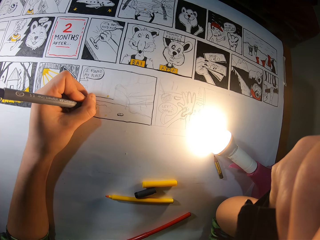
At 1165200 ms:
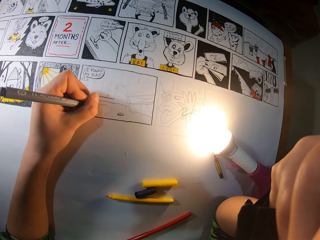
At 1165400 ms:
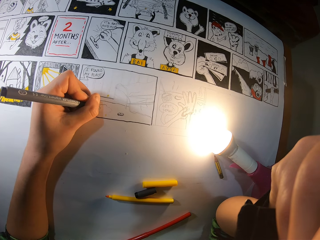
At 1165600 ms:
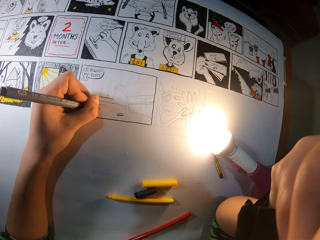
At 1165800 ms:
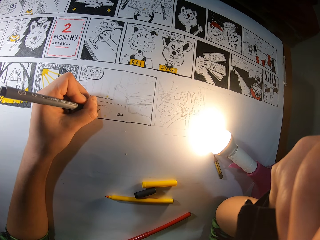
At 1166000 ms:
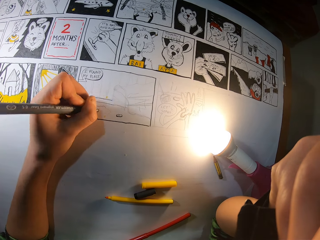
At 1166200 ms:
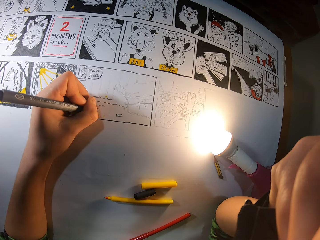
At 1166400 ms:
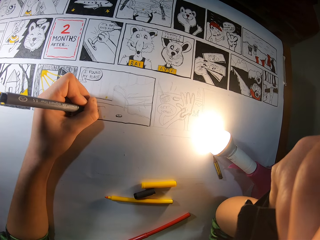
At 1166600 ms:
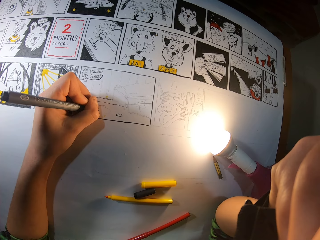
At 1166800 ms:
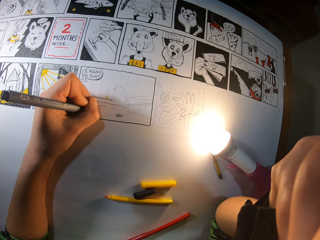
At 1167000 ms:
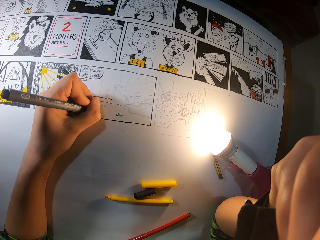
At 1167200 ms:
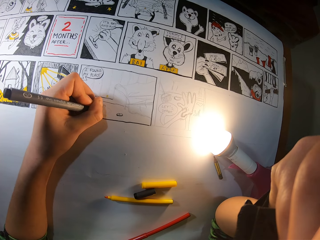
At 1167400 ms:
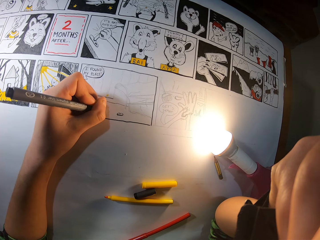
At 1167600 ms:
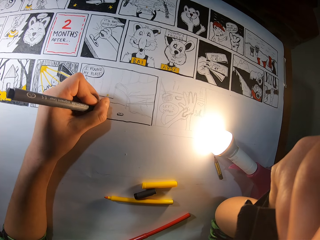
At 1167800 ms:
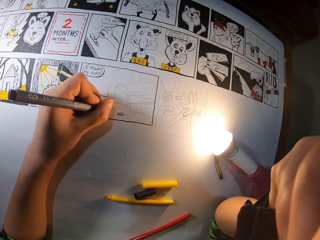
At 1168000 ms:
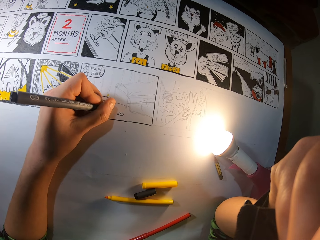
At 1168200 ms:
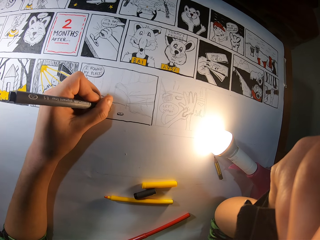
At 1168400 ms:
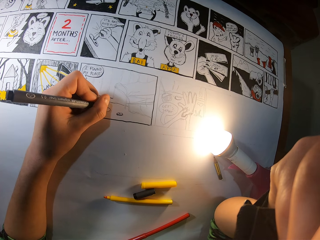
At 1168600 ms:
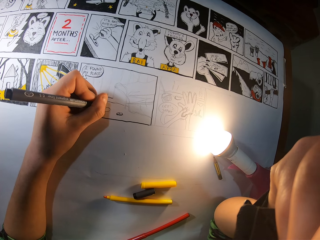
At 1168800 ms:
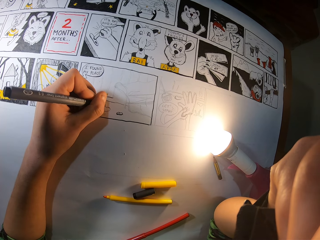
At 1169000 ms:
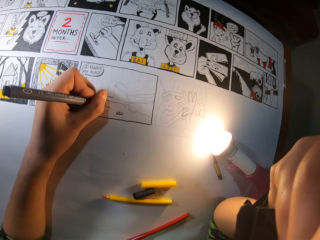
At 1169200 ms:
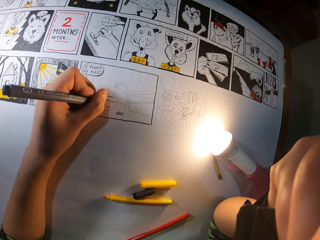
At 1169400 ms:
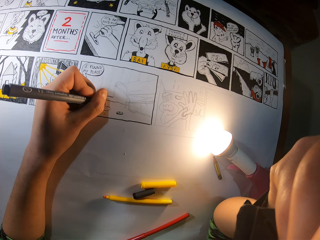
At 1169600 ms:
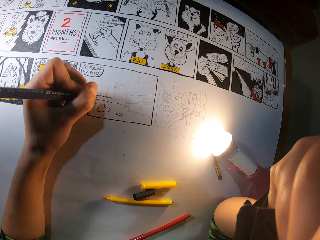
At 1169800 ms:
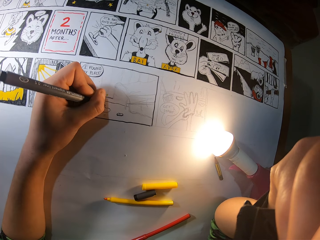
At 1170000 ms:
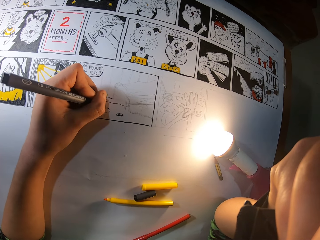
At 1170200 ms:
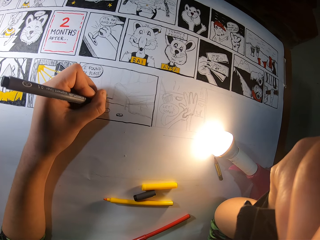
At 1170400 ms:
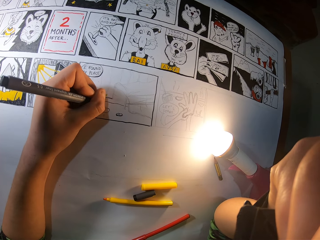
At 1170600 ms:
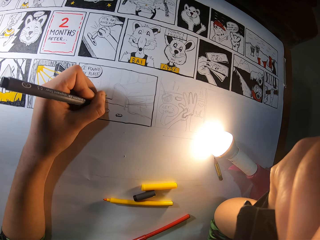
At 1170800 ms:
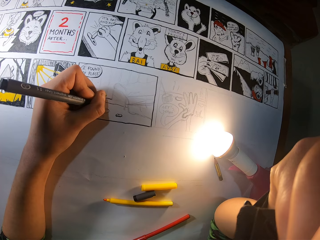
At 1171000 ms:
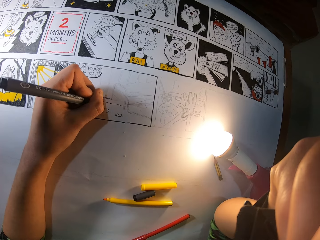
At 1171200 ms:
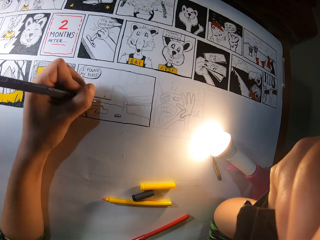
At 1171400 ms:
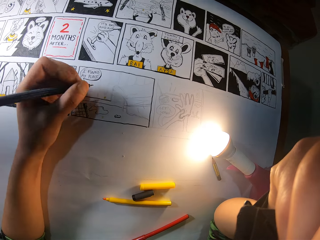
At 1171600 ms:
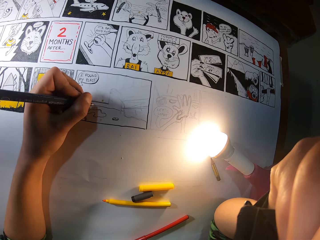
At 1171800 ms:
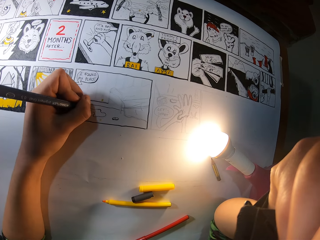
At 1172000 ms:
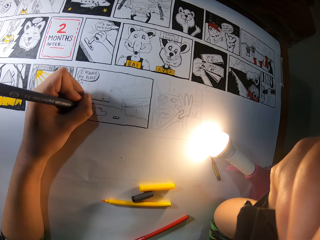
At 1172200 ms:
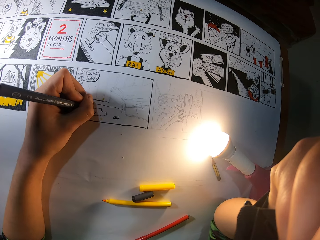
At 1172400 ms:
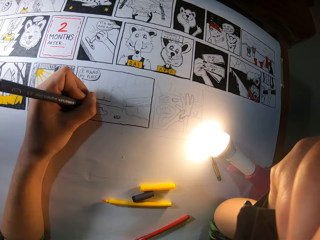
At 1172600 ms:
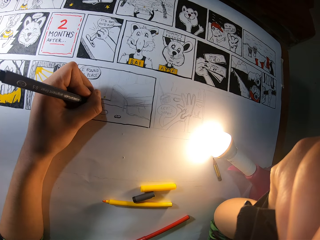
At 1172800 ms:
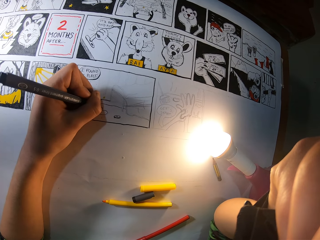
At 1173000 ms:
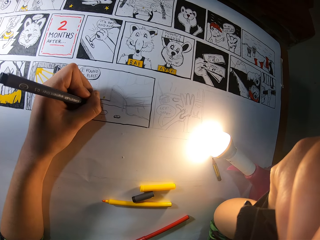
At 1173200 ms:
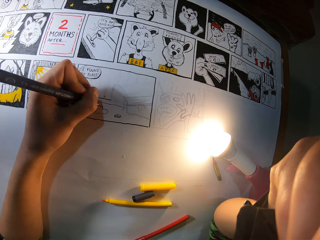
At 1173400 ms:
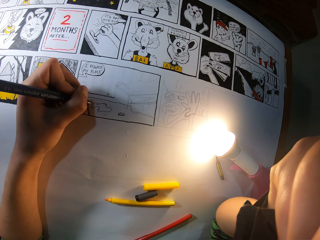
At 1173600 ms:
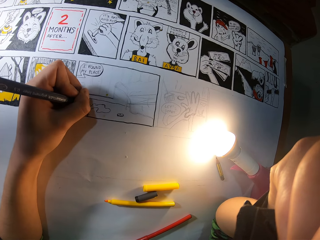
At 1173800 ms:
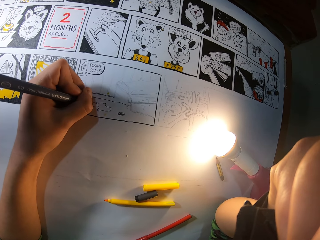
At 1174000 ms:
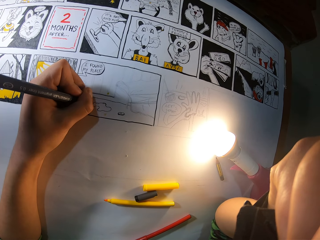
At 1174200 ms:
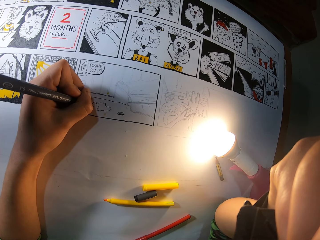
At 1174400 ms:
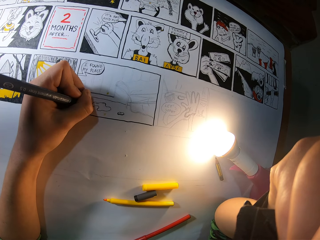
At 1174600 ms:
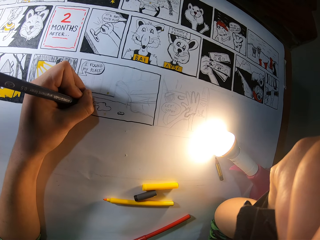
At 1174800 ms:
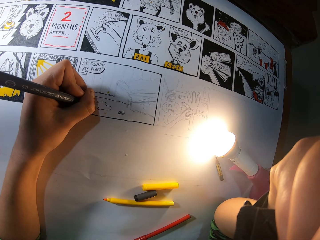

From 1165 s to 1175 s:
The camera wearer draws on the sketch with a drawing pen. They draw on the sketch repeatedly.

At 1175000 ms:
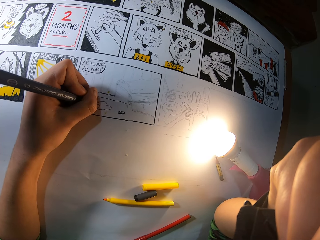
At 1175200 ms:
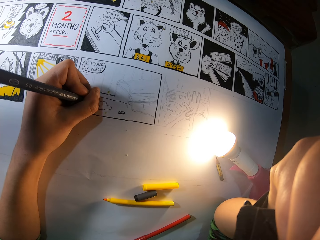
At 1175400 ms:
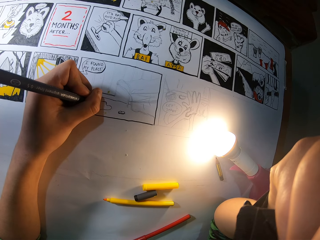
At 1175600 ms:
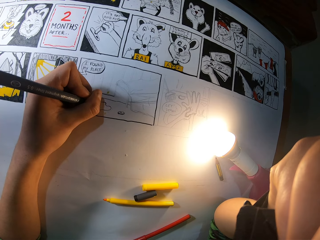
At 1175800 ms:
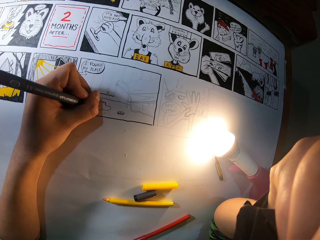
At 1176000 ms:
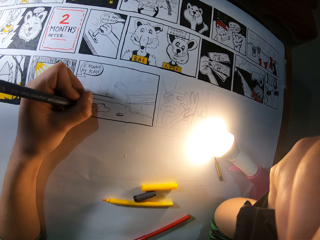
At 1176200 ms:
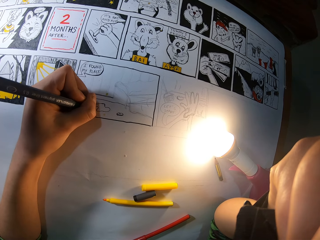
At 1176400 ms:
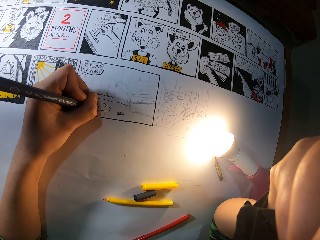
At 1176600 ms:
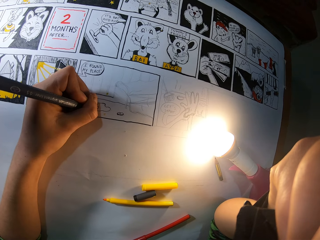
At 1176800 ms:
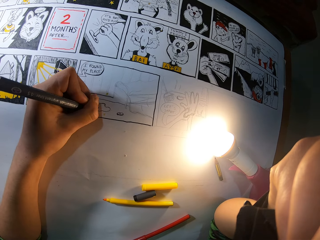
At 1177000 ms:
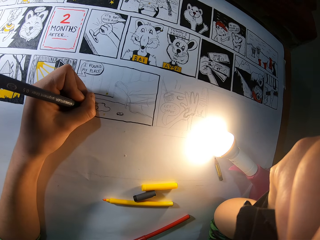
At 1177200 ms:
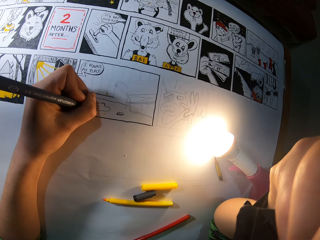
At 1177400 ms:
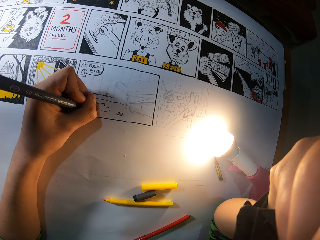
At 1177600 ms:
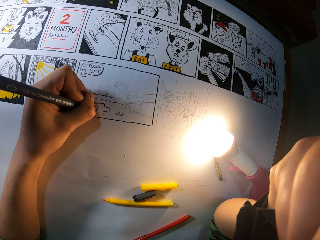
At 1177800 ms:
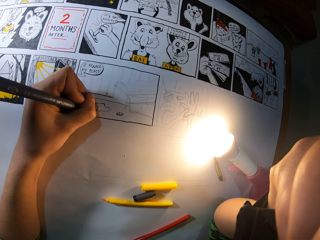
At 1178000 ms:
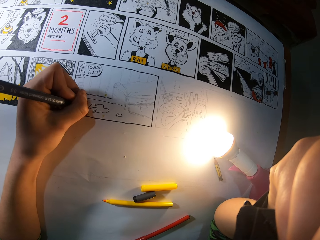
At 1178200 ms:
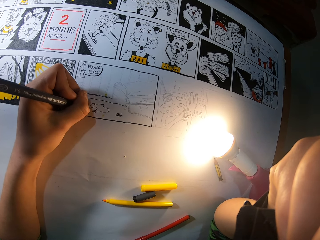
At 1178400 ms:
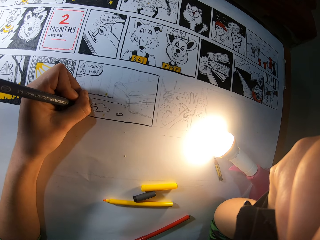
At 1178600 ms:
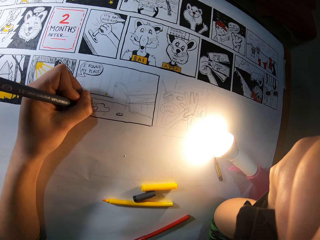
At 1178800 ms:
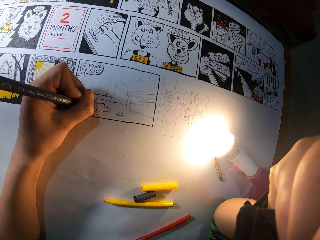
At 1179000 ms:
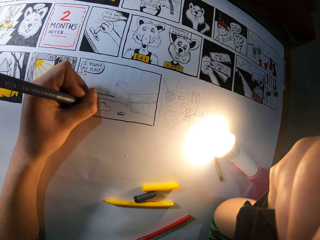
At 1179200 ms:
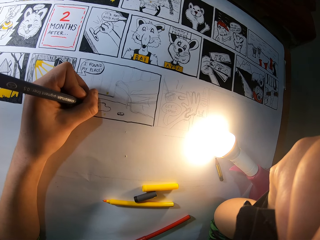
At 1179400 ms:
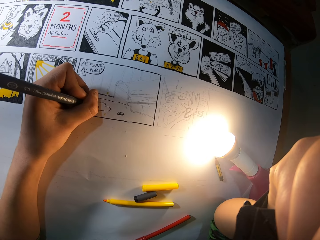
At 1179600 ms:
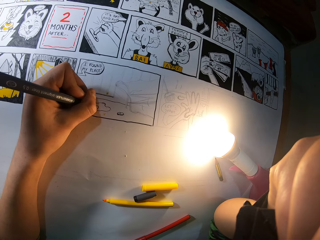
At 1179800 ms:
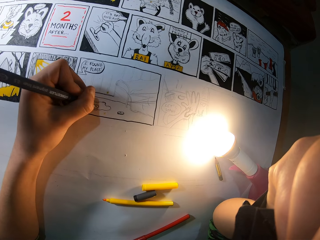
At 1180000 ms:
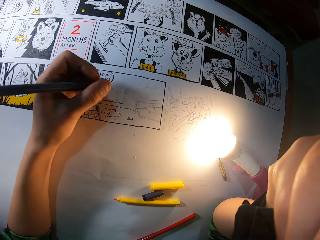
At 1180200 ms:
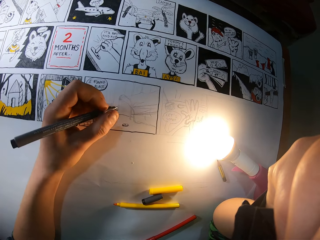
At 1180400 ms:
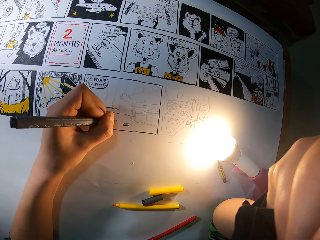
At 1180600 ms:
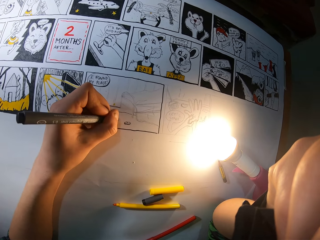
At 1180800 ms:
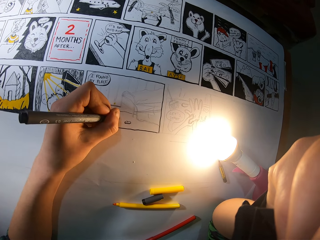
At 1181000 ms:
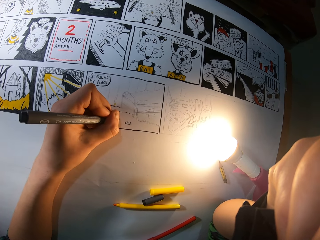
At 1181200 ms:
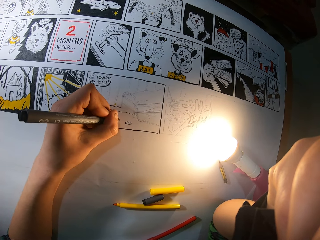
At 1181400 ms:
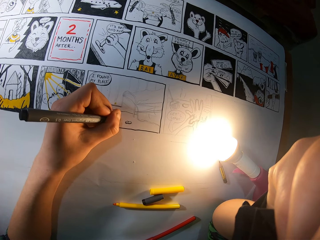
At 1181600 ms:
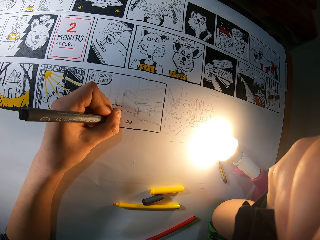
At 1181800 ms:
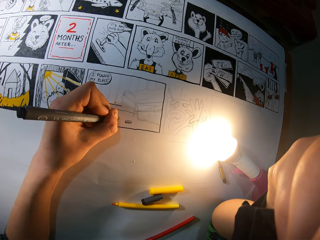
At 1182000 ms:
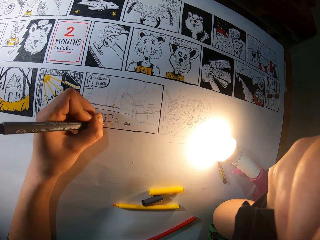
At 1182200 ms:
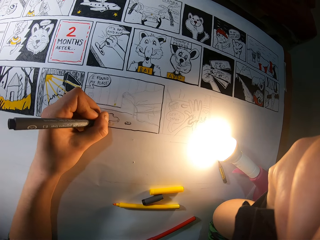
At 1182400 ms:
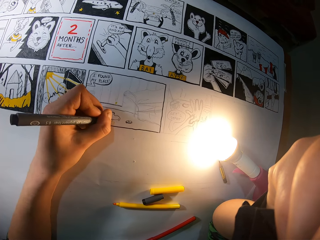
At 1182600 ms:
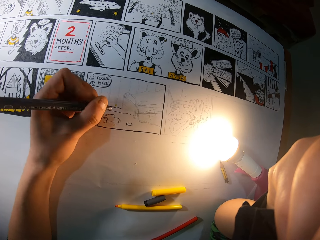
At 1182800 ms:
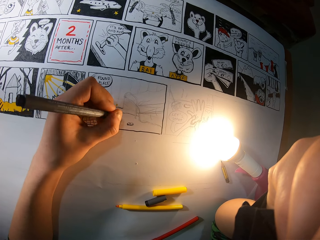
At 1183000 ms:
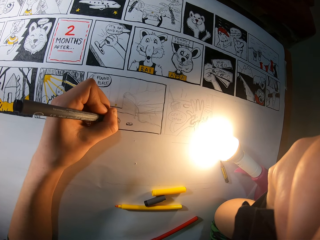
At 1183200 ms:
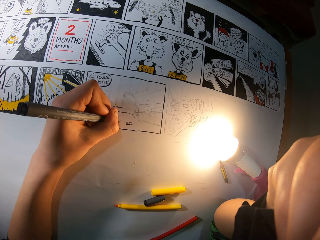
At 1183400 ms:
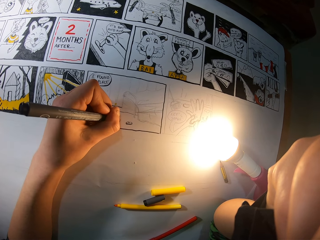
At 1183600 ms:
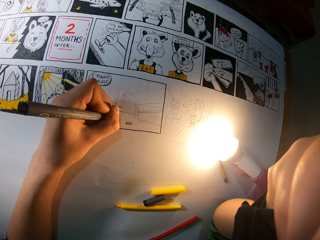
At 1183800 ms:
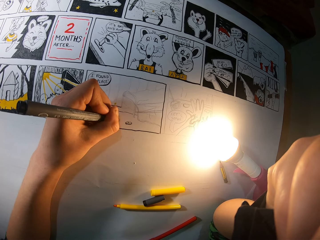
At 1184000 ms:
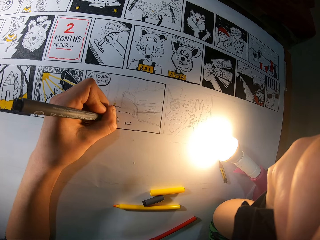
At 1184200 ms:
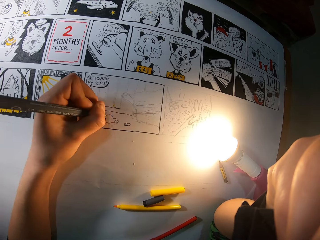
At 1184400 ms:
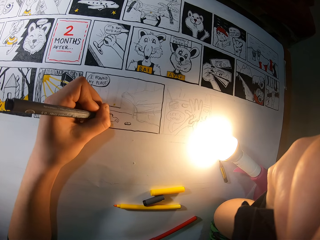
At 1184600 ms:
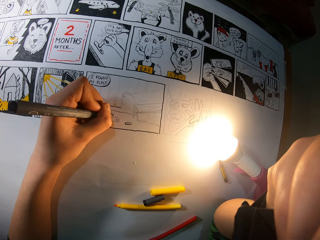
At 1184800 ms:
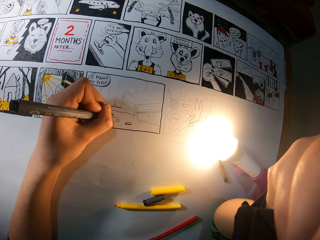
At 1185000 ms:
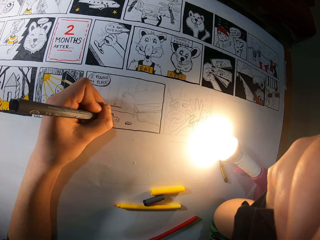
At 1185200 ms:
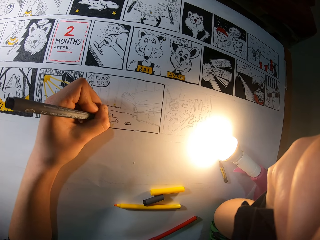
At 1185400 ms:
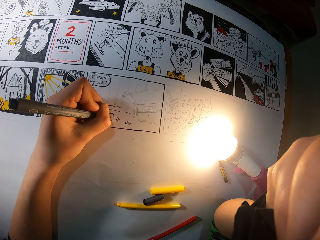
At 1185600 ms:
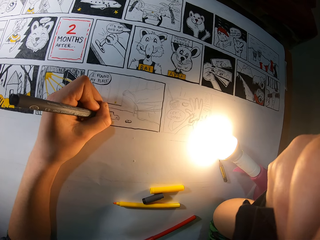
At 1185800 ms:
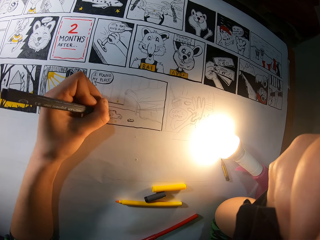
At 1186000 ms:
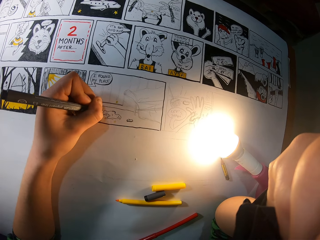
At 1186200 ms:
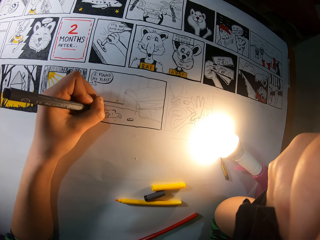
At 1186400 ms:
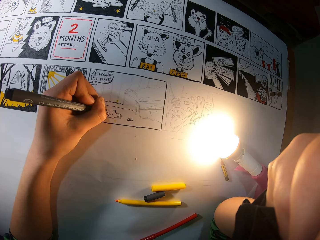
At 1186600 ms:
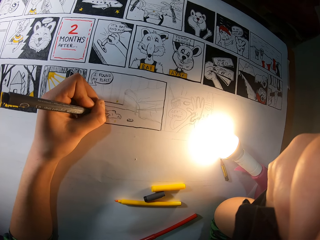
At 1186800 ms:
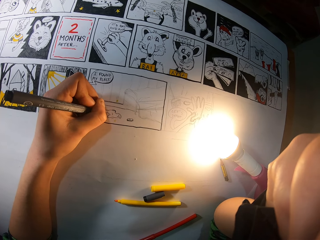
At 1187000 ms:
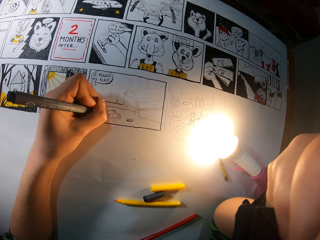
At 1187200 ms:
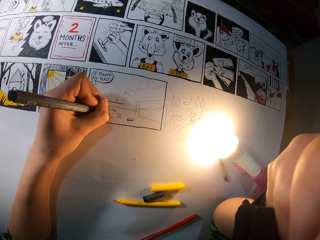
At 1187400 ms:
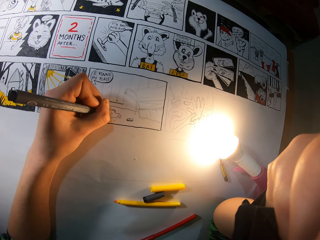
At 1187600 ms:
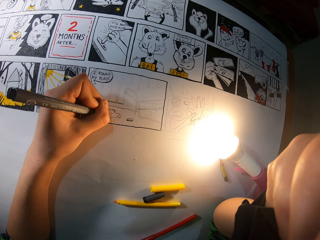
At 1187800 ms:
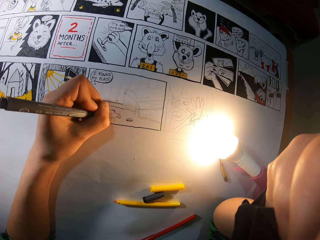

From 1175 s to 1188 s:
The camera wearer draws on the sketch with a drawing pen. They draw on the sketch repeatedly.
